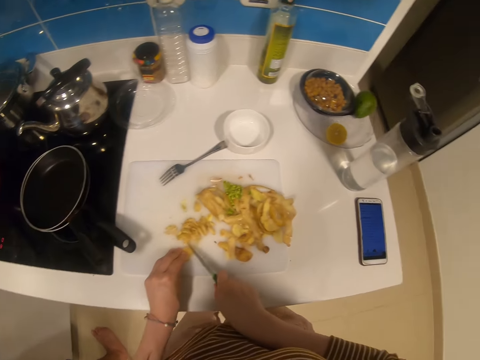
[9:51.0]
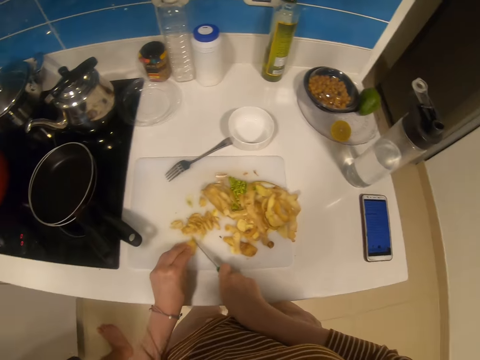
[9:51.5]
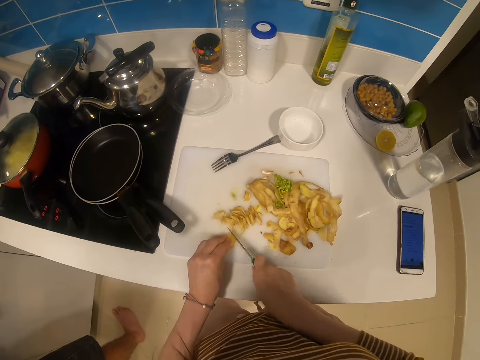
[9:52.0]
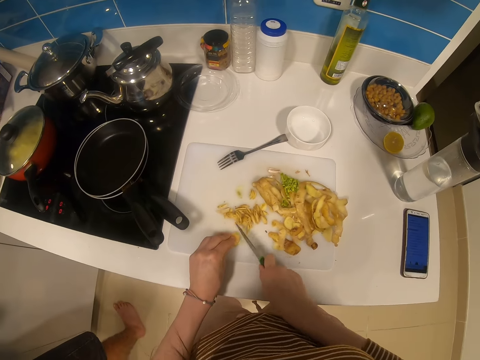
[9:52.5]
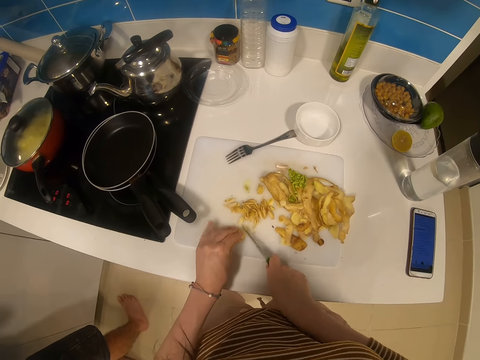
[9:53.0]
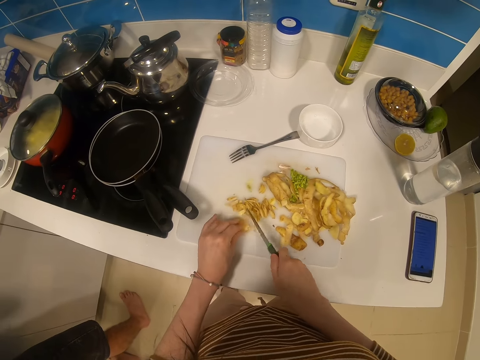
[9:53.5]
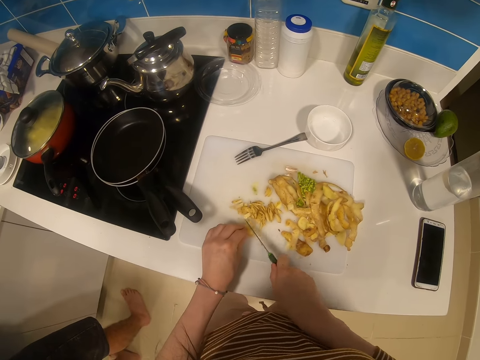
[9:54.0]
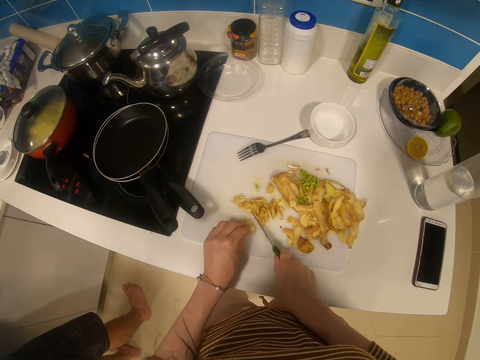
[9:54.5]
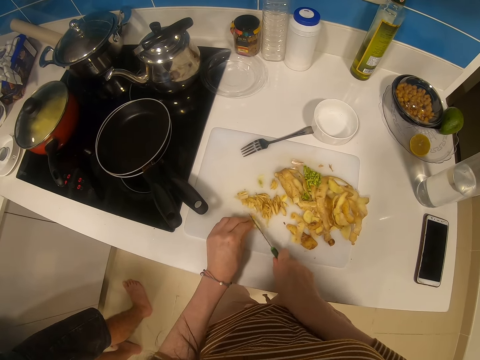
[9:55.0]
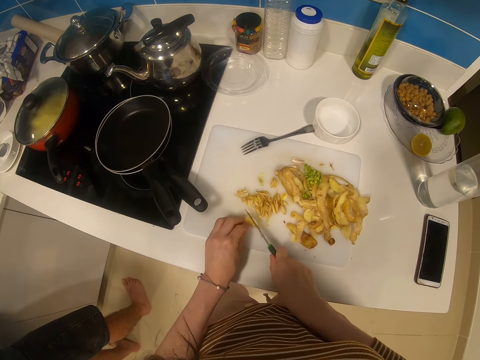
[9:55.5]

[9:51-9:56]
The camera wearer slices the potato skin.

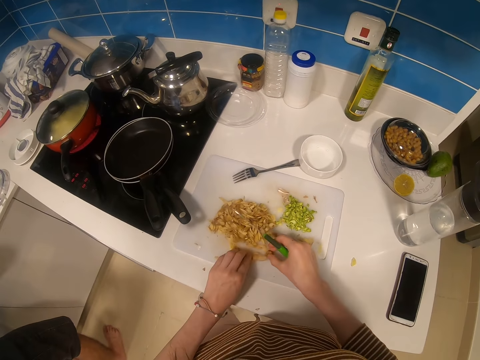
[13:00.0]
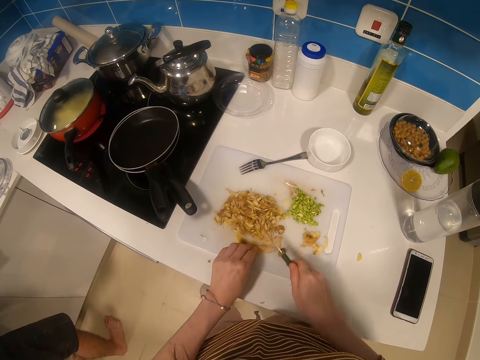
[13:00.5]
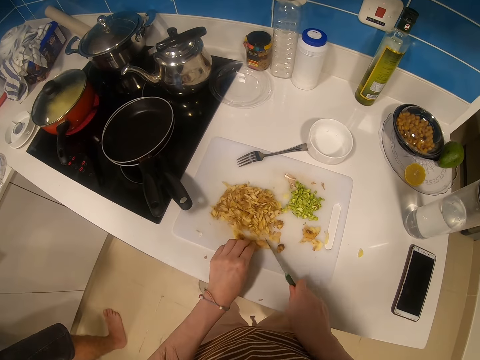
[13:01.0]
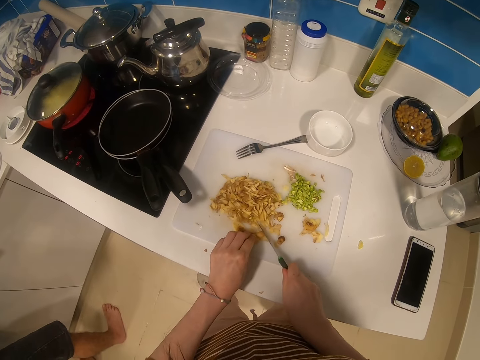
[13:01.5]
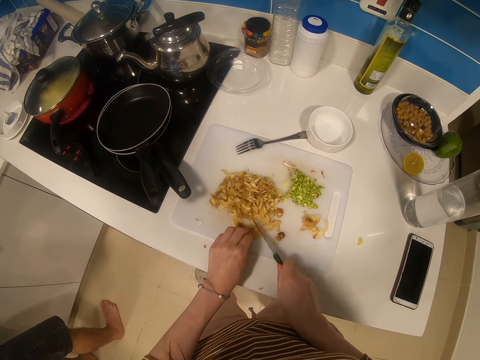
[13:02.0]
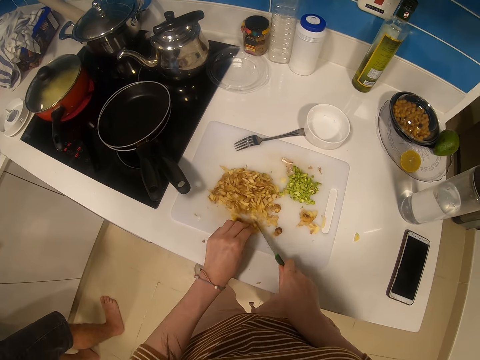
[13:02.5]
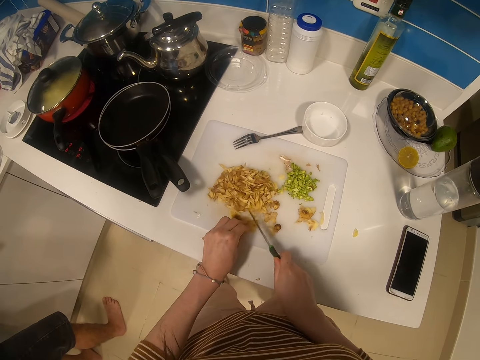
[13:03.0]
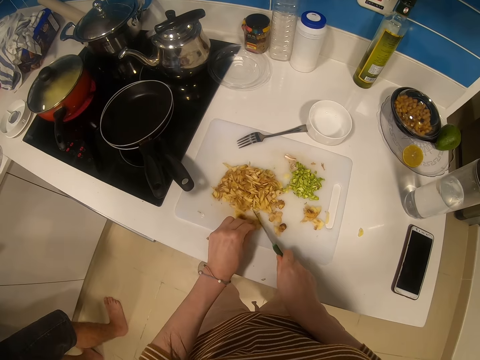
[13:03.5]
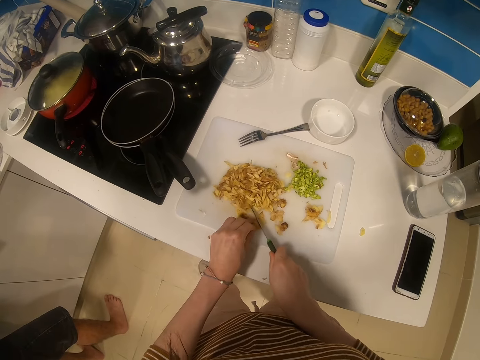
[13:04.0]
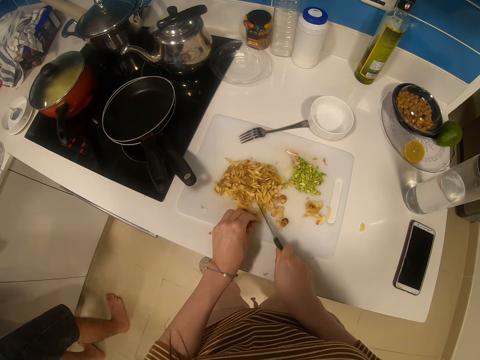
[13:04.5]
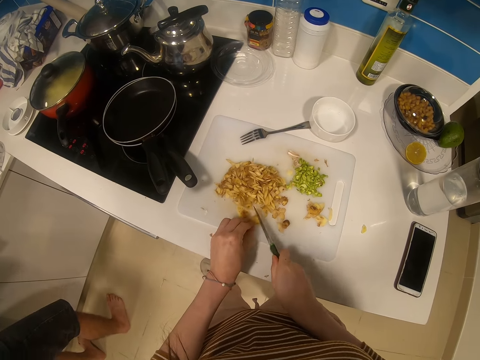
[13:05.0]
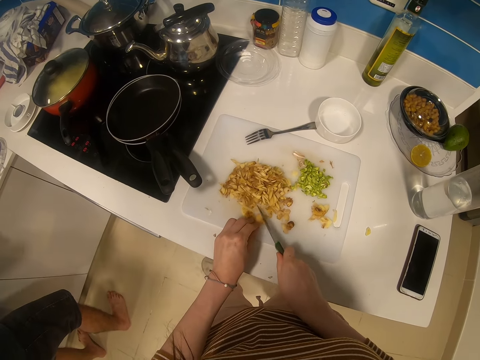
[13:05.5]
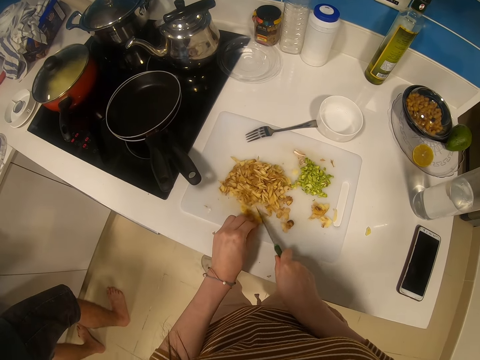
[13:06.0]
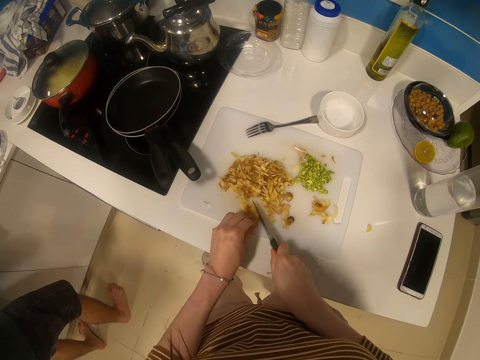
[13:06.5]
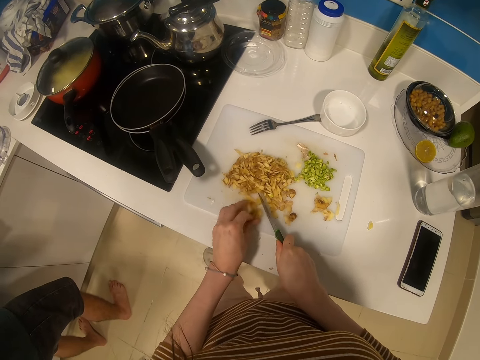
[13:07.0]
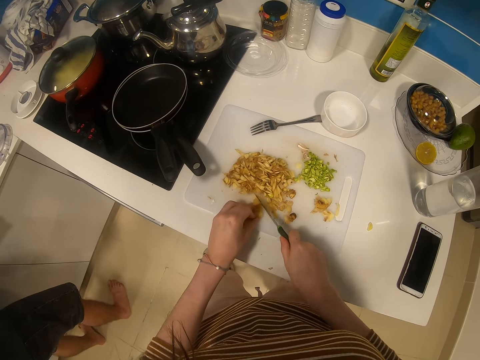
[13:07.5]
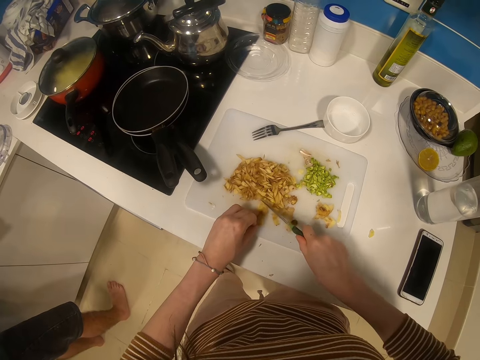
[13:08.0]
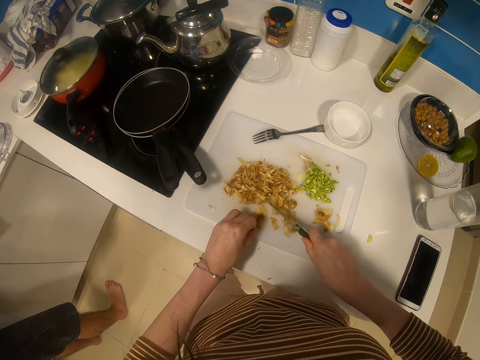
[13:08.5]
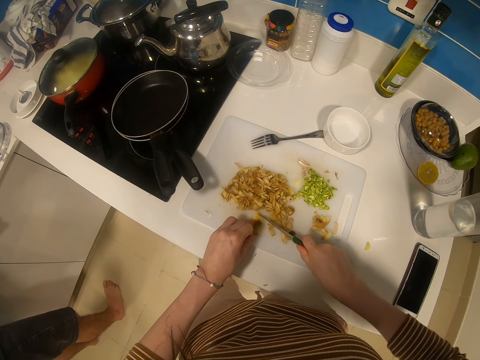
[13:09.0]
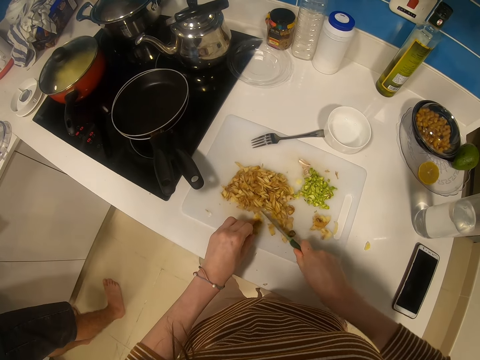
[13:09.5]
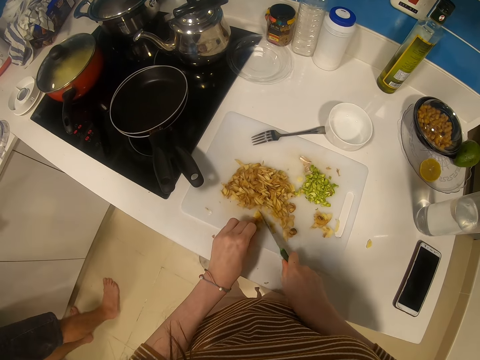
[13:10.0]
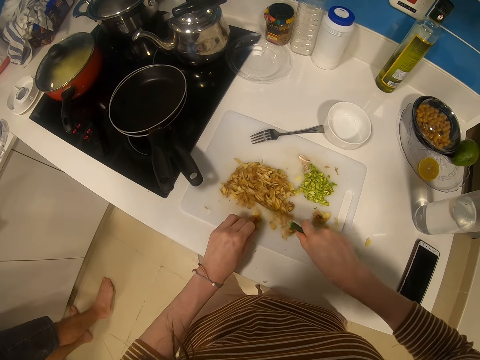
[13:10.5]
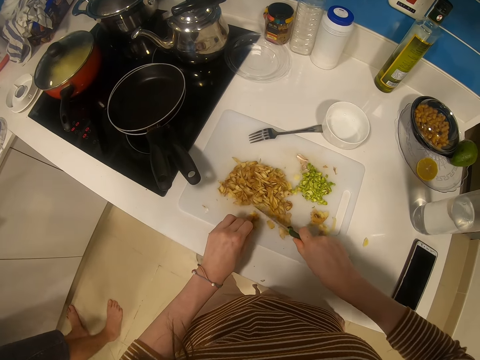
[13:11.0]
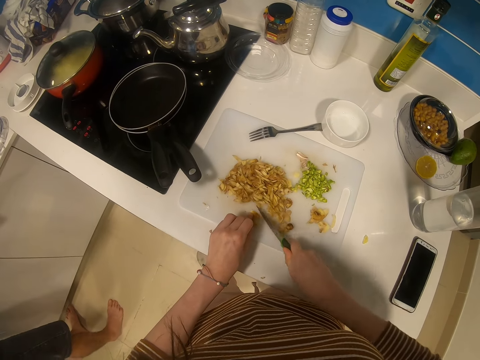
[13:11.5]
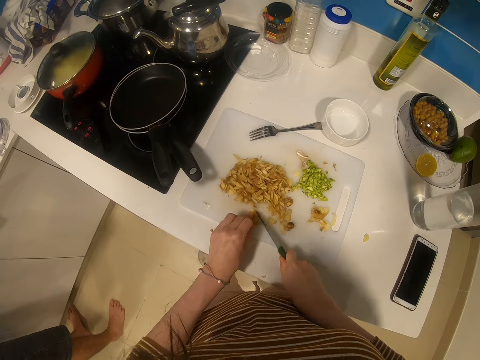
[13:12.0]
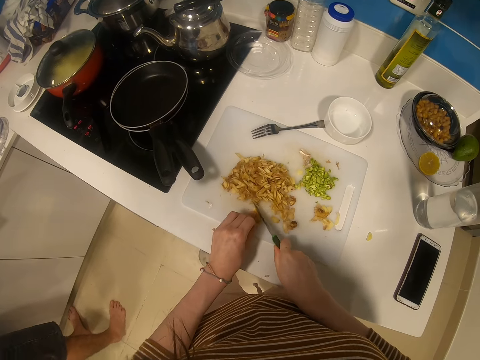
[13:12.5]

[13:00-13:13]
The camera wearer slices the potato skins.

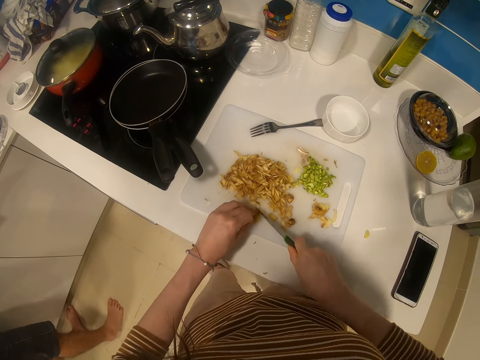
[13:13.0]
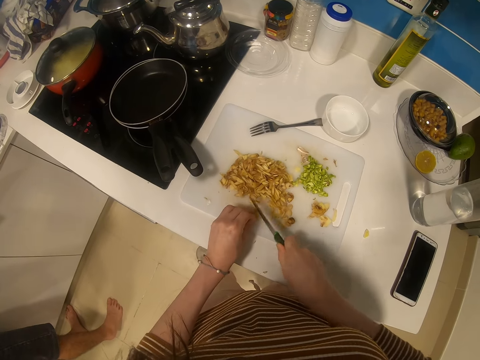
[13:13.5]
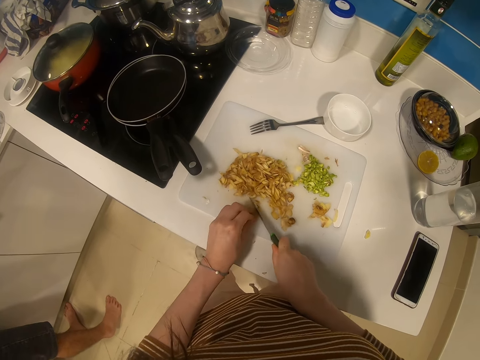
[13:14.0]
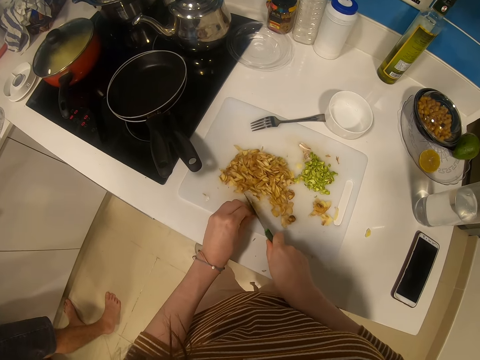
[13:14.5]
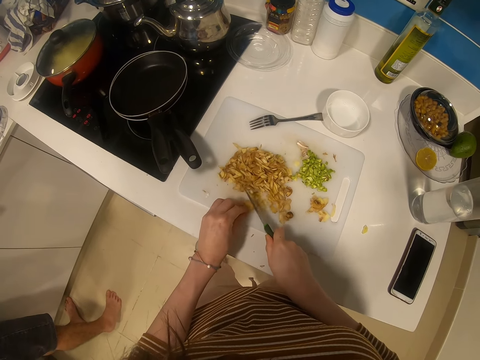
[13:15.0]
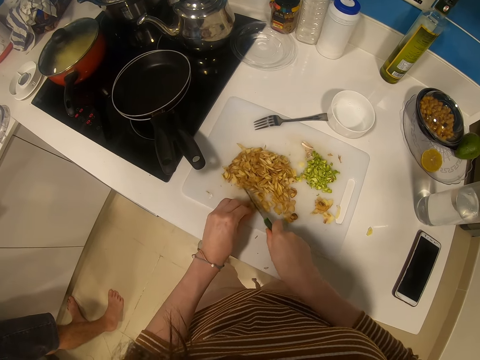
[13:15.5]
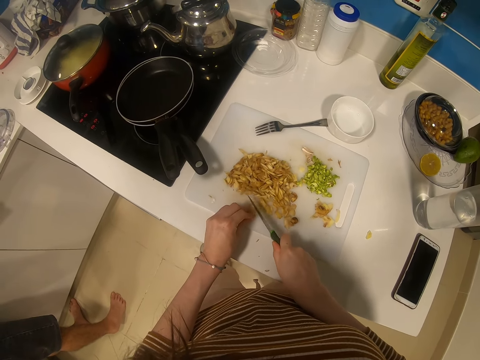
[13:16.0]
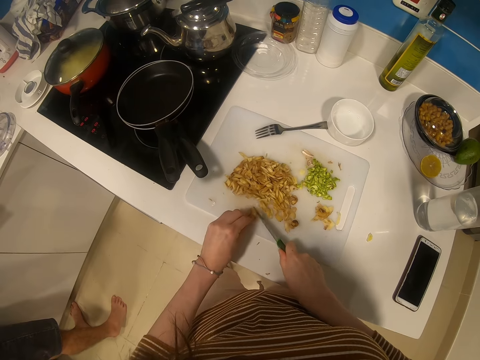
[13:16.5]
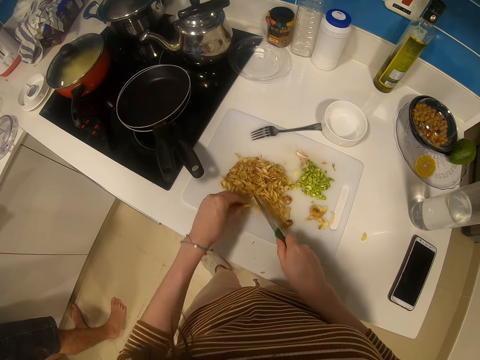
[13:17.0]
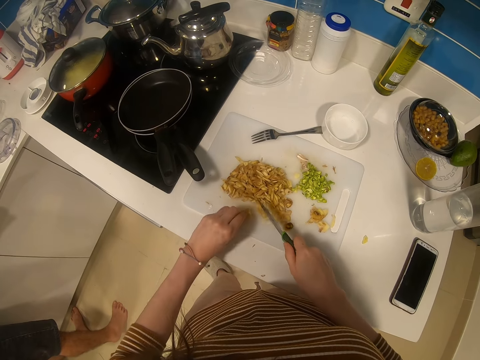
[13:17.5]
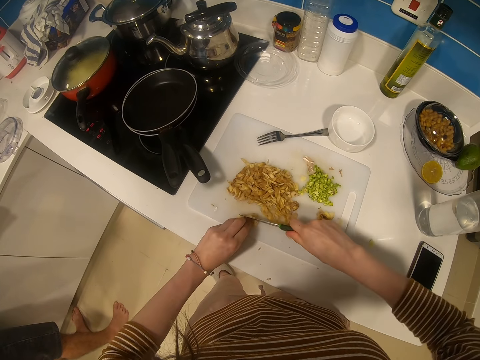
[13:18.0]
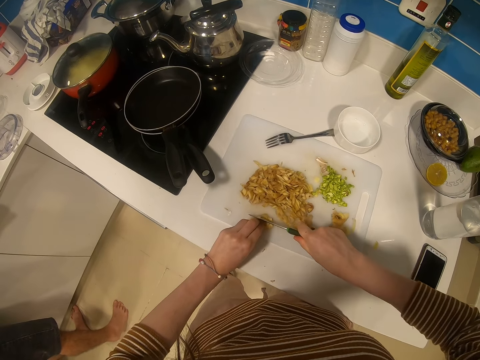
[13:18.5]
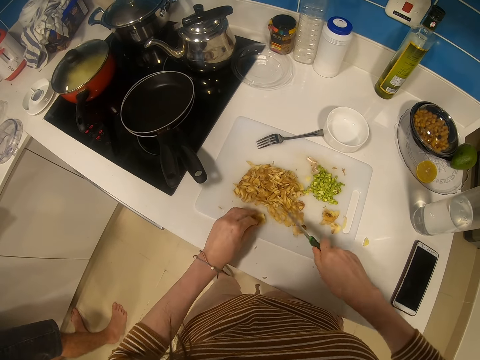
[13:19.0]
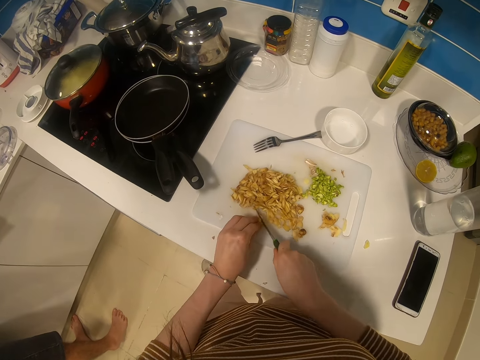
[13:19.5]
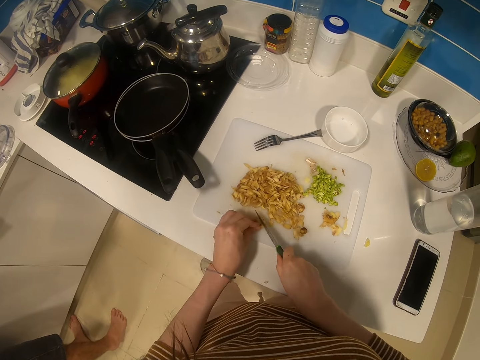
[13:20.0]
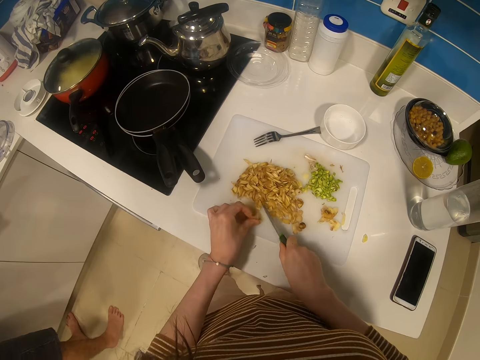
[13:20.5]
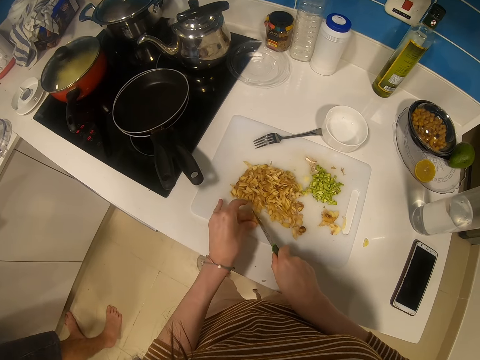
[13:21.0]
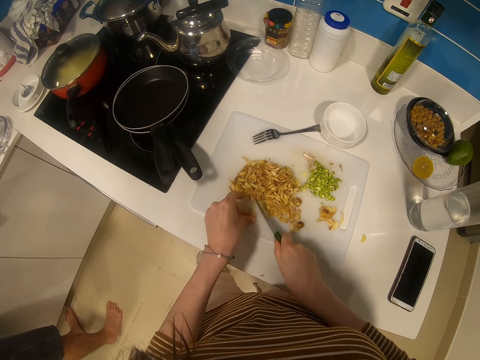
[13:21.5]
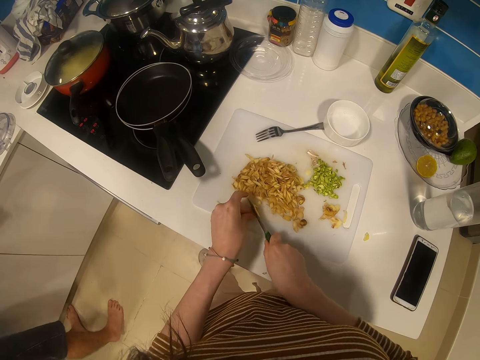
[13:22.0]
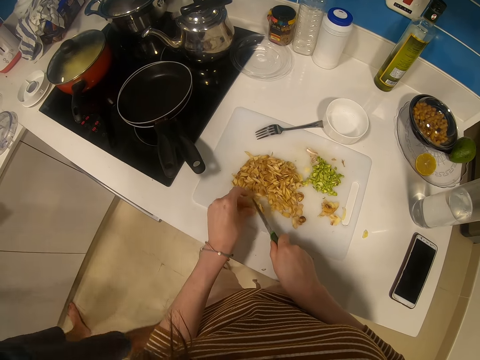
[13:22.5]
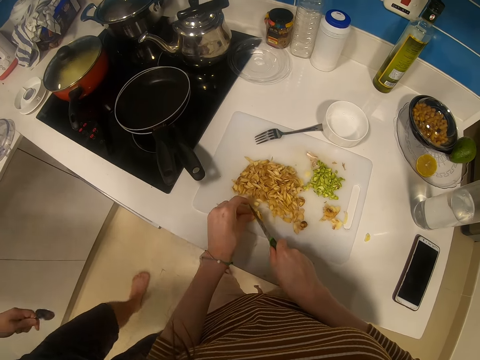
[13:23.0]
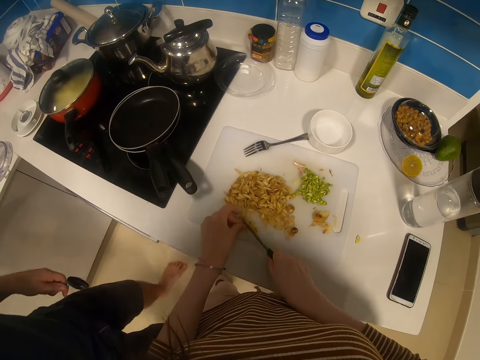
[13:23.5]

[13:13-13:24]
The camera wearer adjusts a potato skin. They slice the potato skins.
